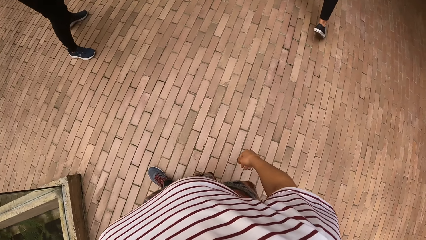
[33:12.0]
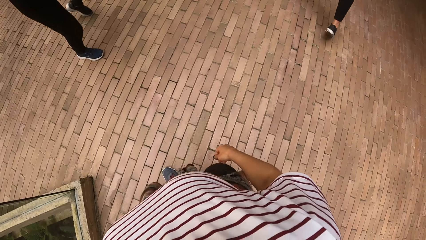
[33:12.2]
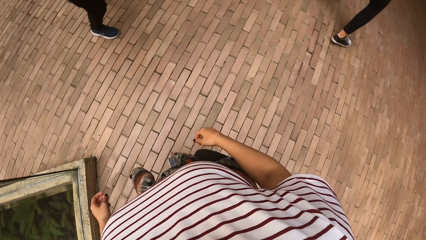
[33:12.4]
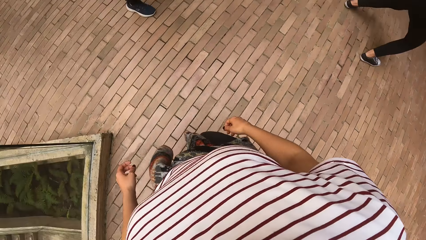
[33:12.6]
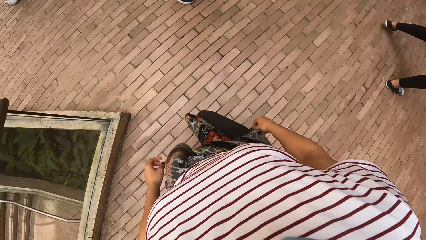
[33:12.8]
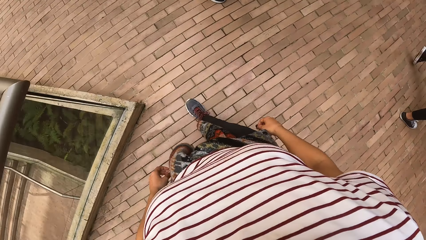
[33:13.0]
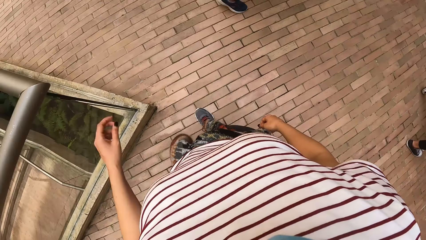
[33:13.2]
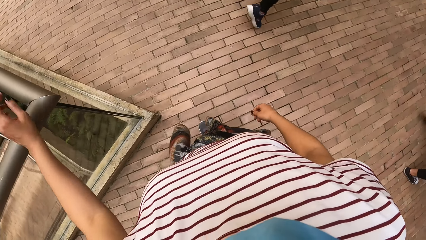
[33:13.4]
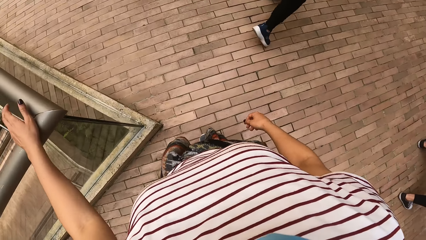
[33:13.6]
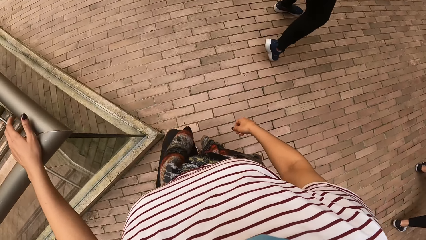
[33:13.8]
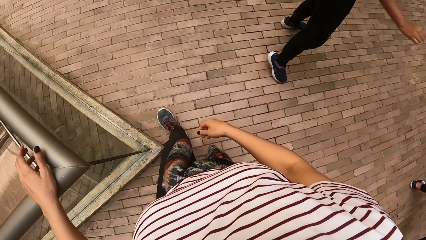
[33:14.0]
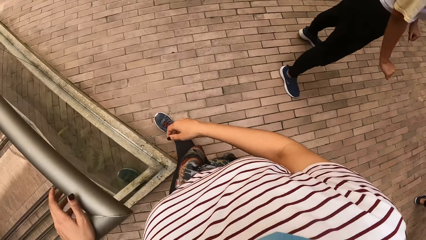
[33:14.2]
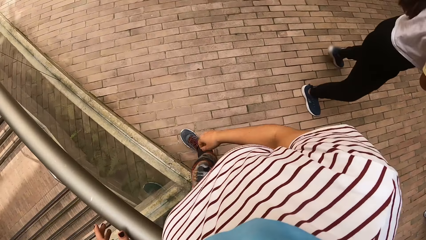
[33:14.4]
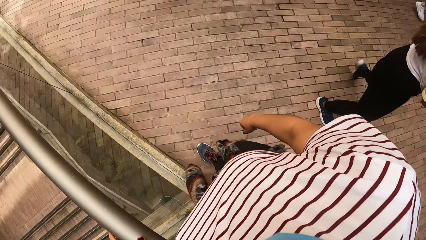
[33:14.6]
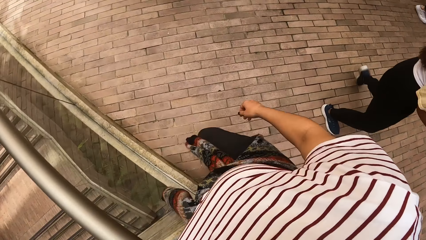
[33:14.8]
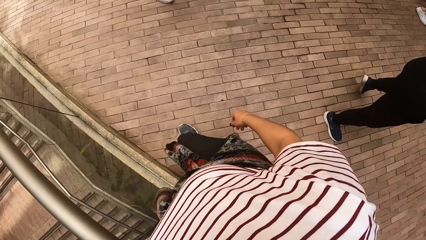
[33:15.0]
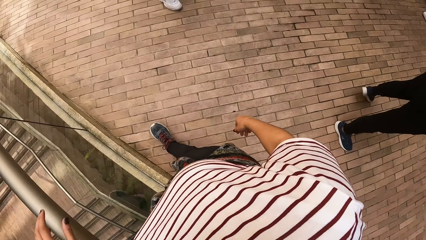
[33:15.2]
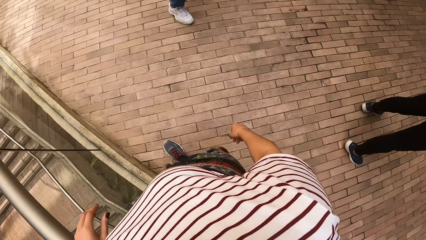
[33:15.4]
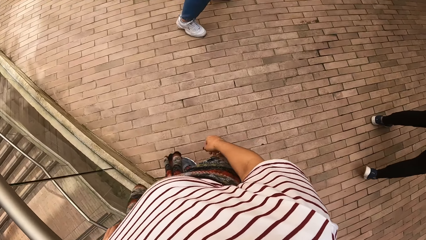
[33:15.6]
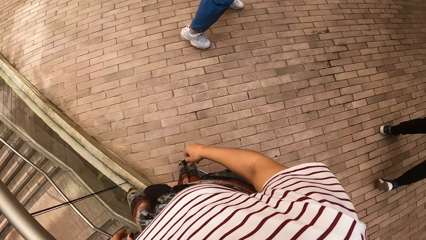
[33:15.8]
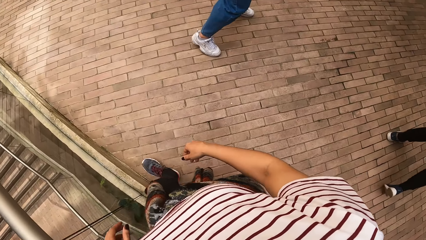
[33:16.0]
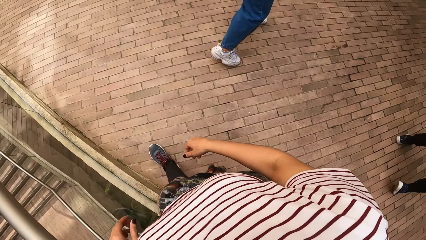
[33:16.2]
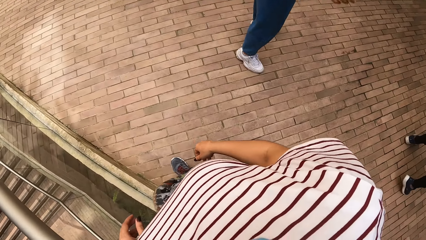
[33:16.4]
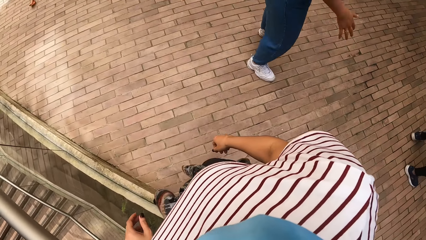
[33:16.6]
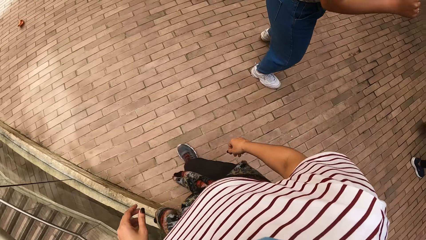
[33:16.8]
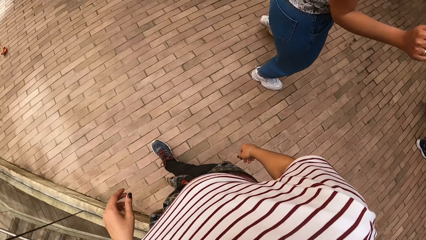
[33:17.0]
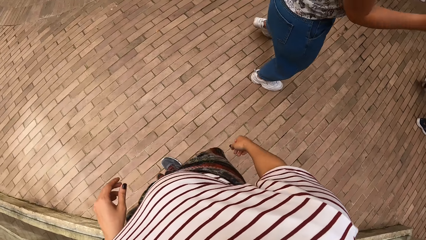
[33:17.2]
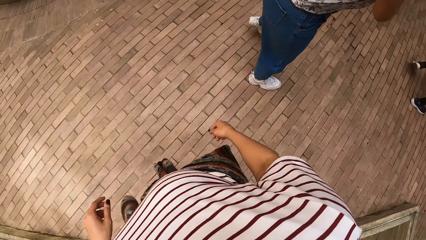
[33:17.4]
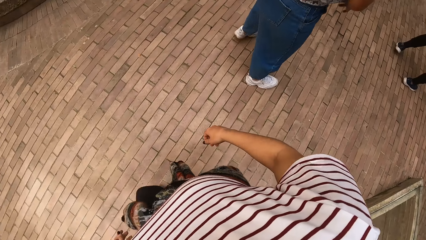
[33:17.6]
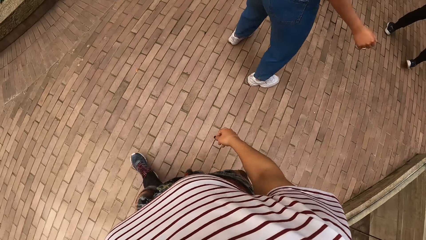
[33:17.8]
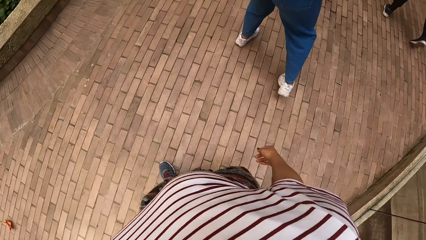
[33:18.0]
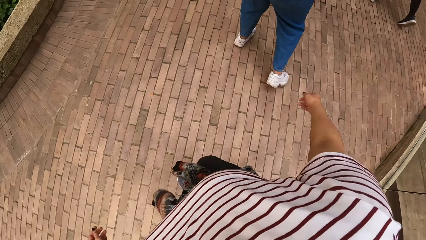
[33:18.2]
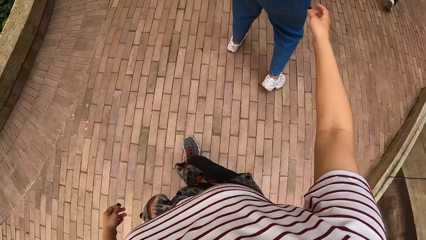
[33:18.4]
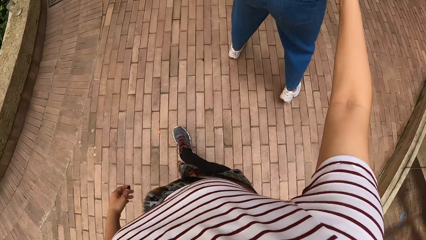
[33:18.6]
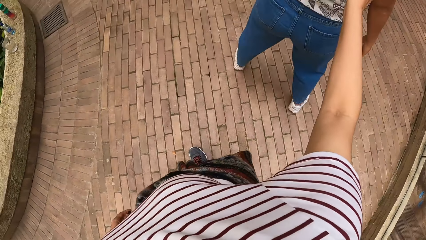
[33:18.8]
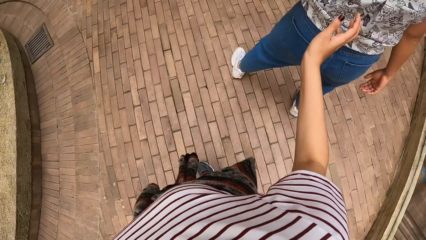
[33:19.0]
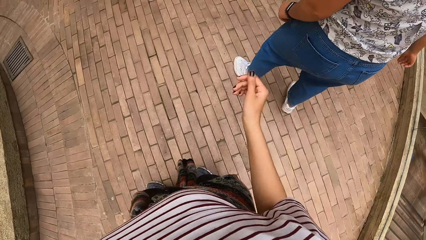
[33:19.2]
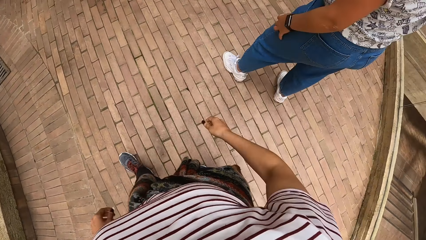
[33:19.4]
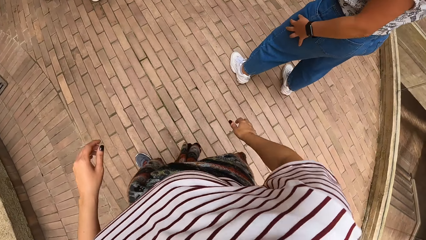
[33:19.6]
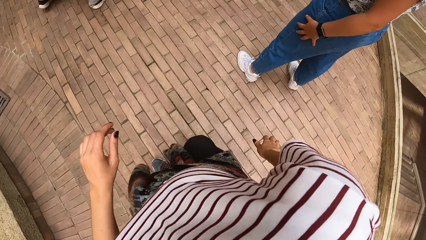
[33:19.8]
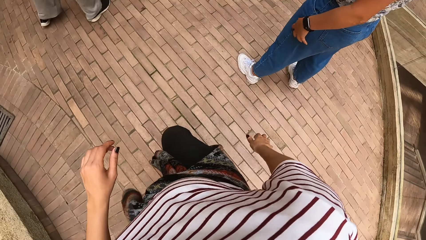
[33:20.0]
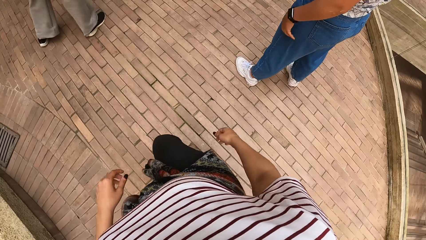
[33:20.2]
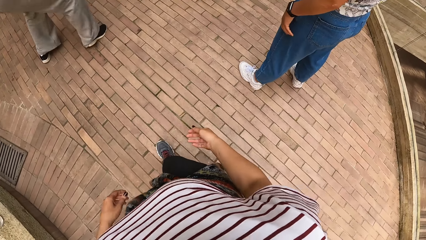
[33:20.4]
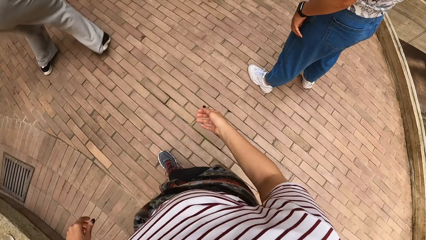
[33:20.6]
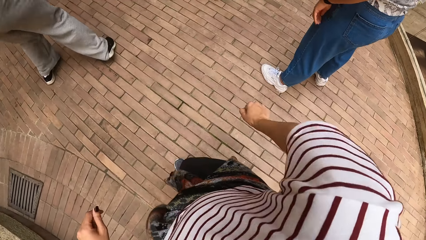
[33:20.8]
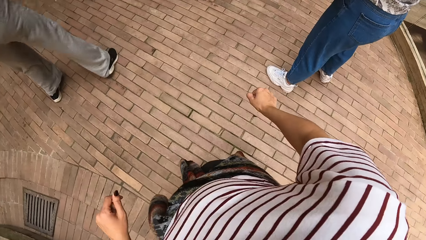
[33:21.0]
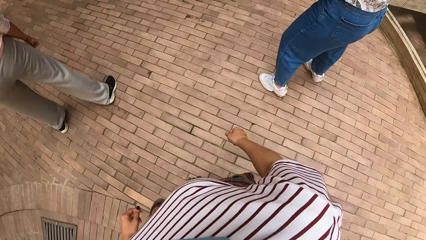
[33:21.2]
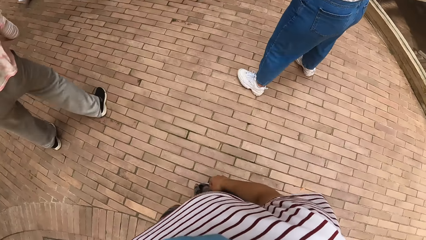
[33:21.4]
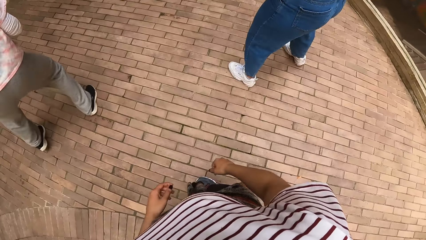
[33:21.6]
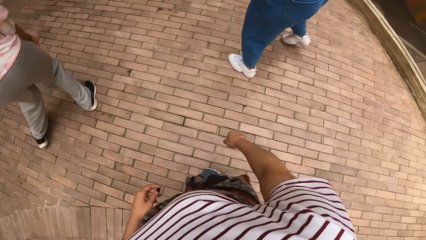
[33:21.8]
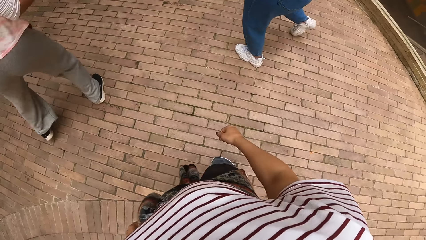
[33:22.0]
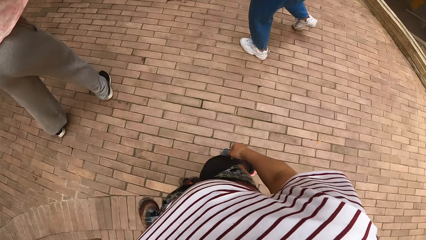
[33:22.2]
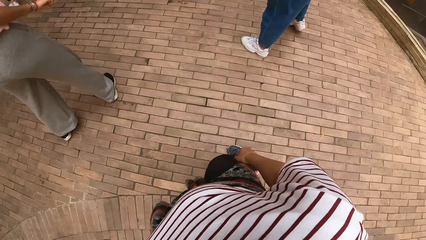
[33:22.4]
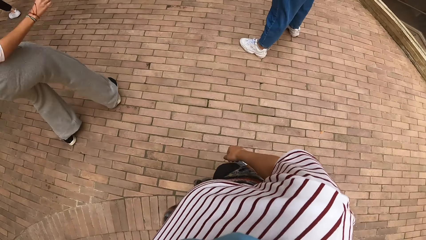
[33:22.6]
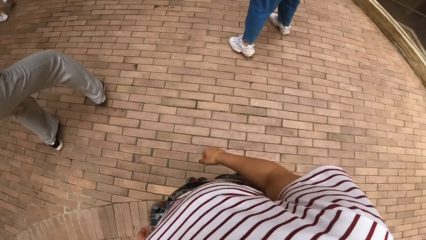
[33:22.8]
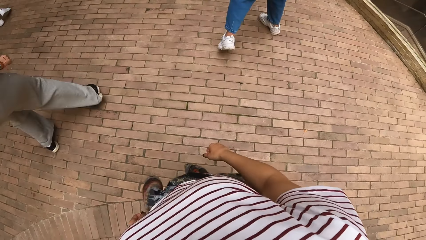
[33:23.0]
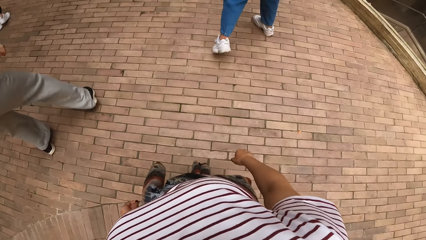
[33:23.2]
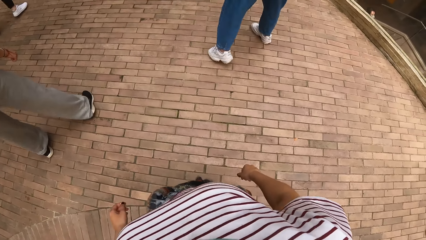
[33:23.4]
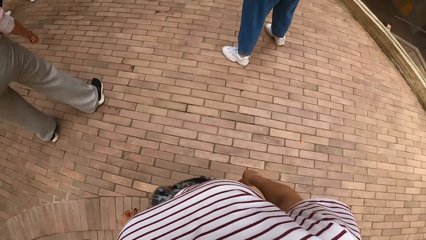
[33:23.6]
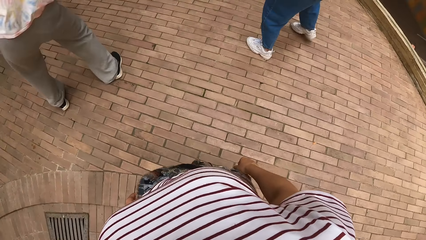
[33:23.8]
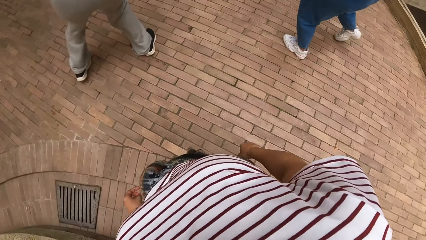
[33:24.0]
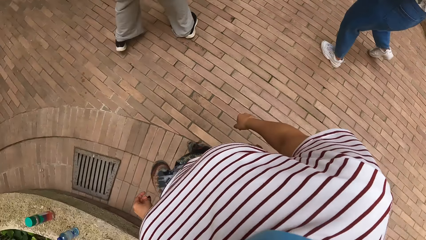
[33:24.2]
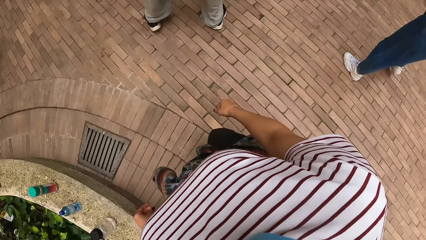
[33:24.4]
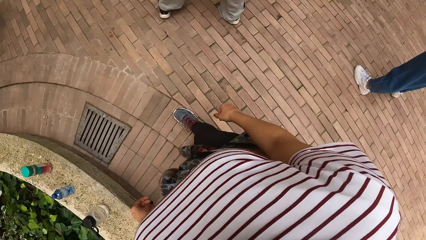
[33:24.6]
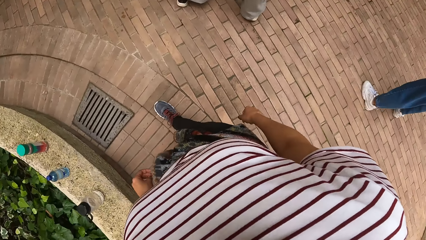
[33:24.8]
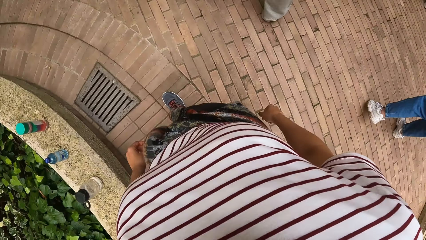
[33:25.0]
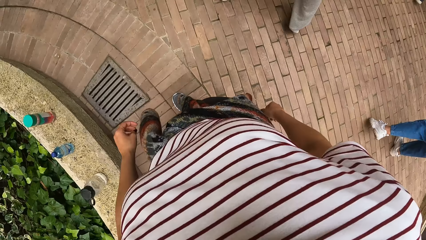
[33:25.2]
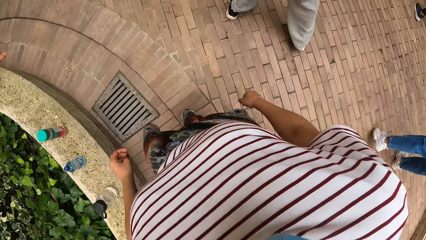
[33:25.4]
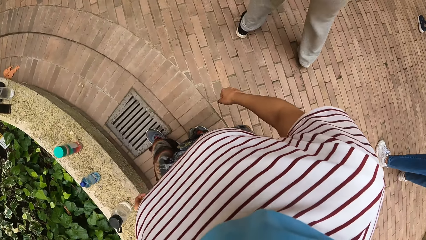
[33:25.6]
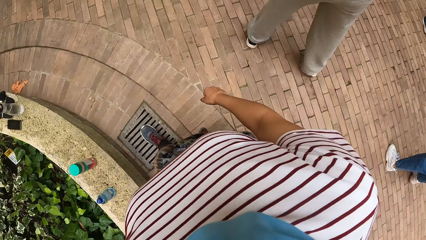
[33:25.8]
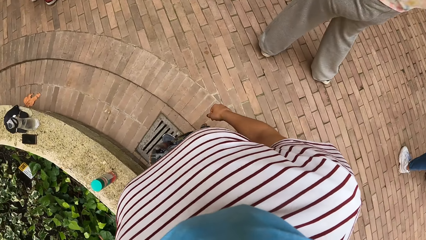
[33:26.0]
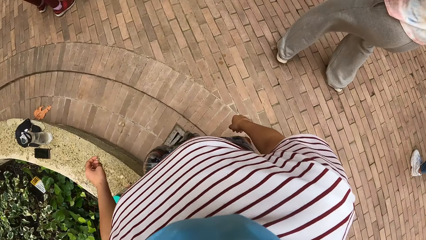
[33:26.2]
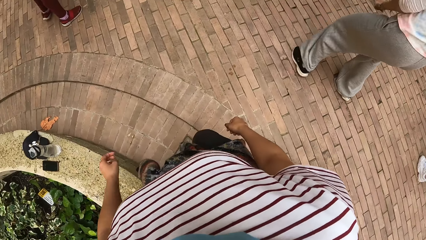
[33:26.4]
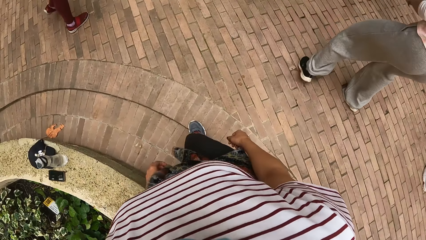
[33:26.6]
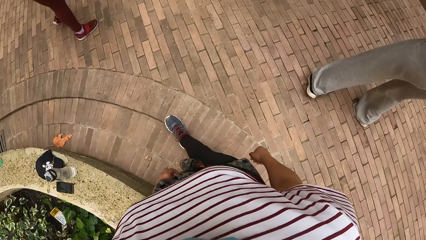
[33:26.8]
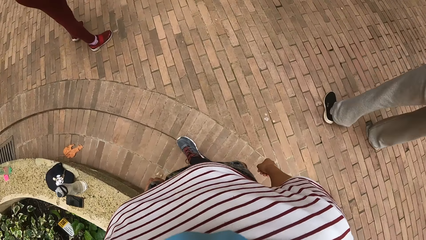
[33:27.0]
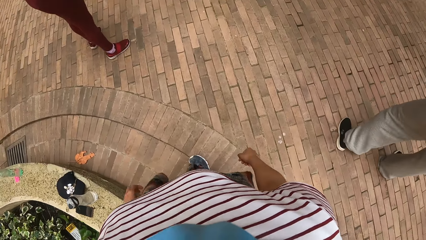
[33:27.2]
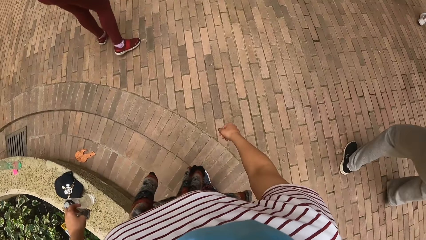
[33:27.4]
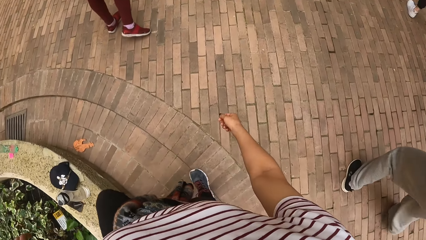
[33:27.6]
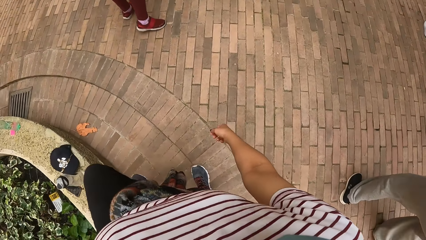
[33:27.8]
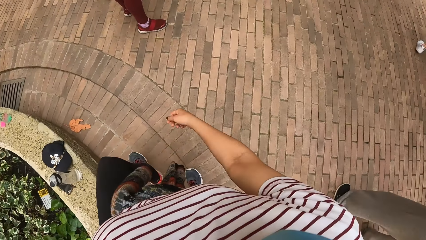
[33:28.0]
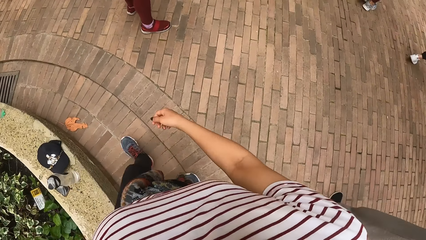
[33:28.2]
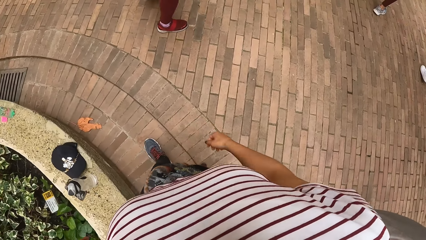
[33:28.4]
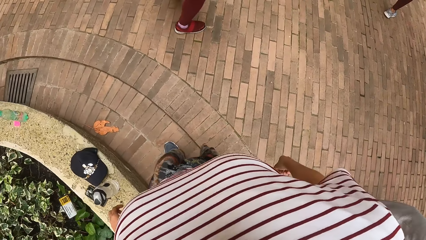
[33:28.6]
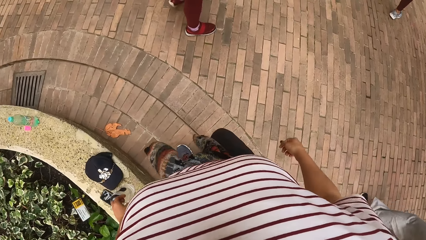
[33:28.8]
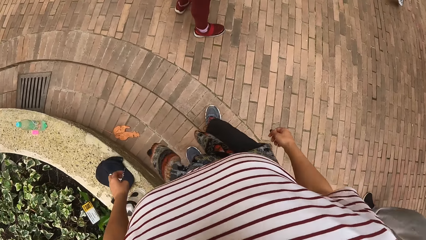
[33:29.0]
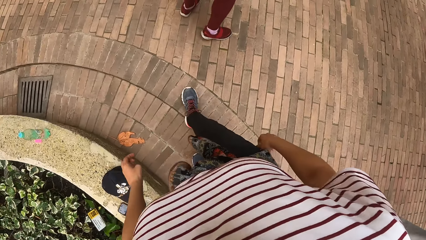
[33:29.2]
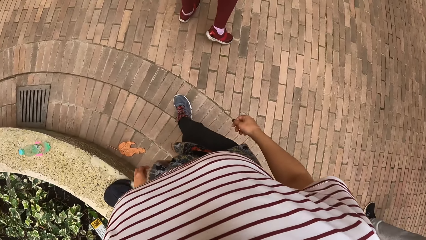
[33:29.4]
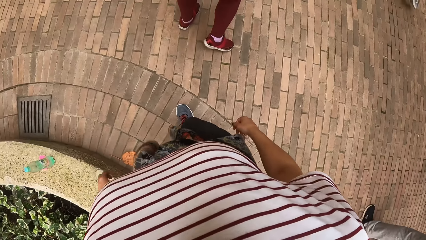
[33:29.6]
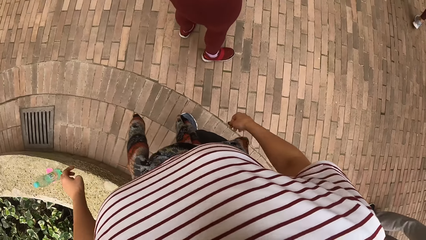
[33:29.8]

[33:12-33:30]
The camera wearer holds a rail with her left hand. A man dances. The camera wearer walks. A woman dances. The camera wearer dances with a group of people at the dance centre. She touches a man with her right hand. She interacts with the man. She walks. Another woman dances. The camera wearer walks. A third woman moves her legs.
